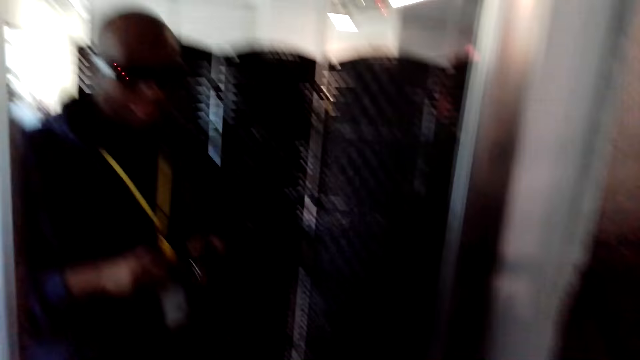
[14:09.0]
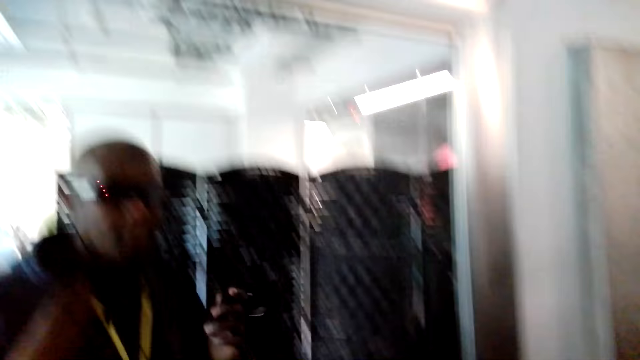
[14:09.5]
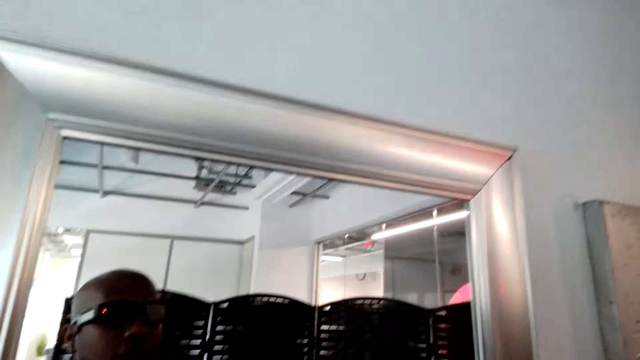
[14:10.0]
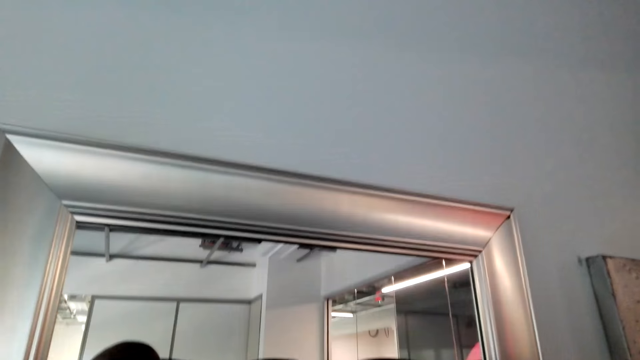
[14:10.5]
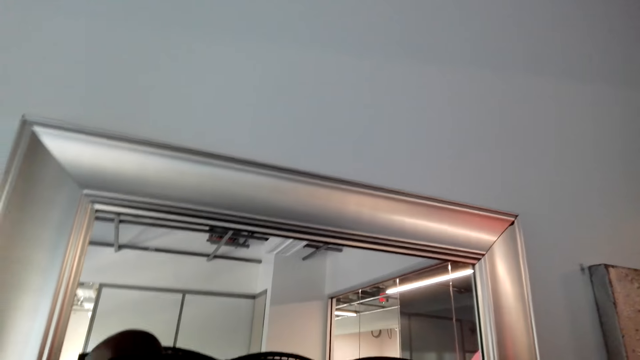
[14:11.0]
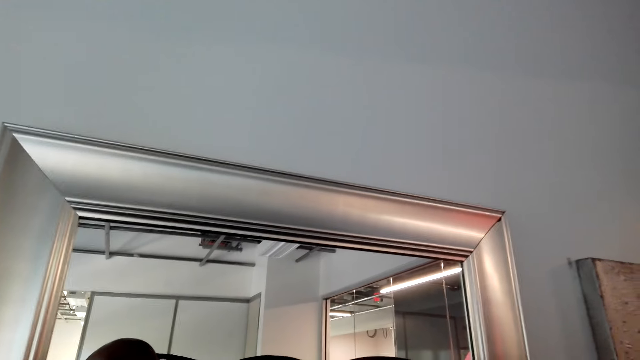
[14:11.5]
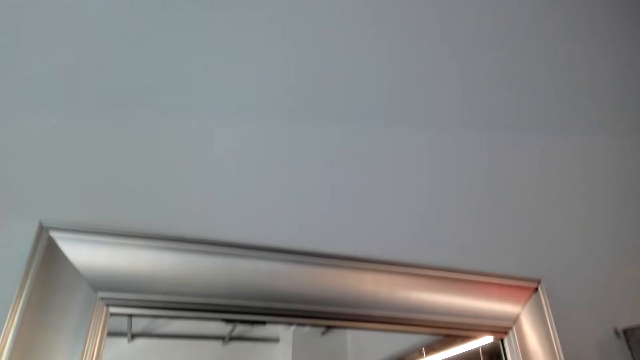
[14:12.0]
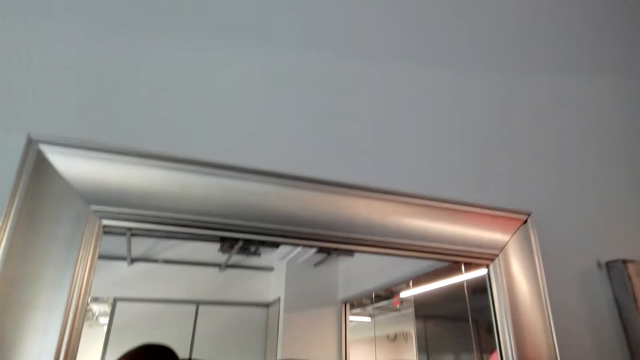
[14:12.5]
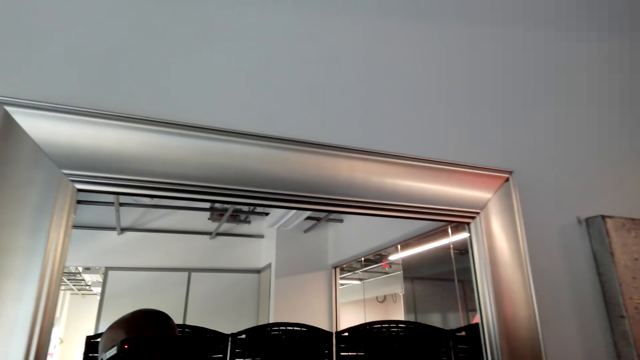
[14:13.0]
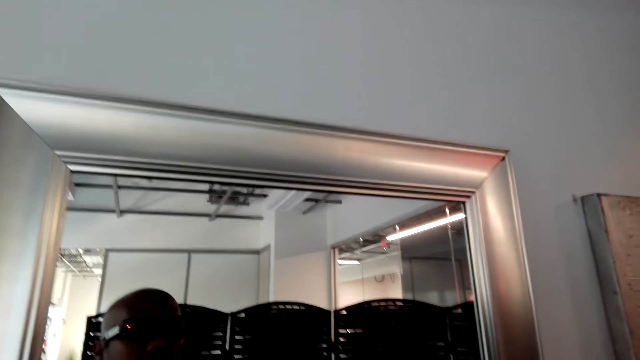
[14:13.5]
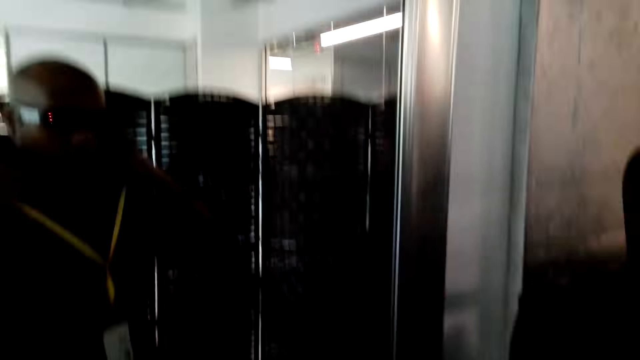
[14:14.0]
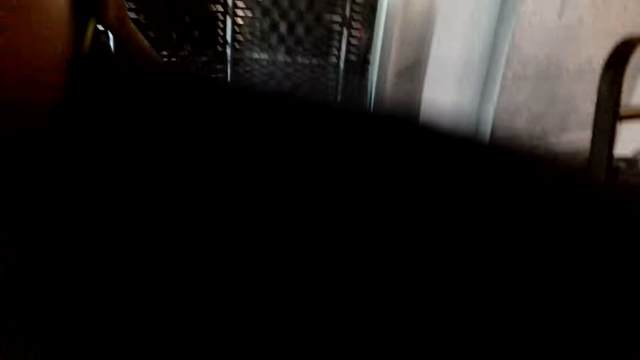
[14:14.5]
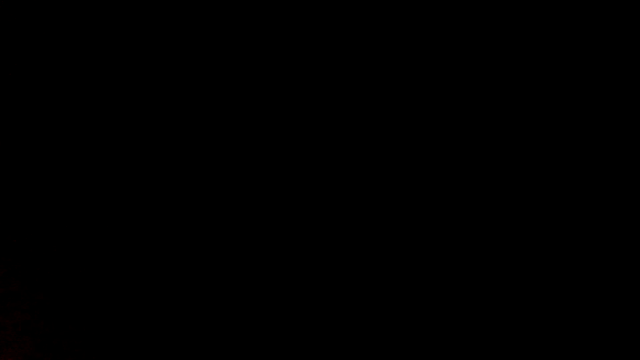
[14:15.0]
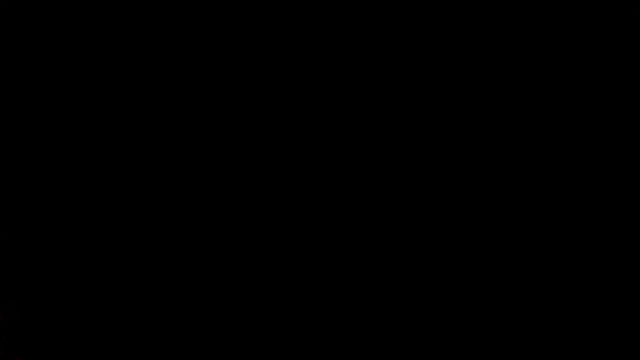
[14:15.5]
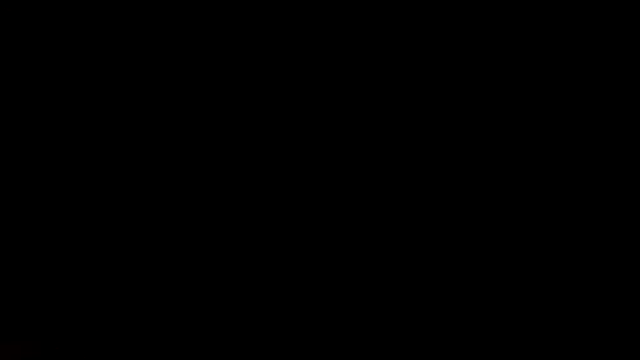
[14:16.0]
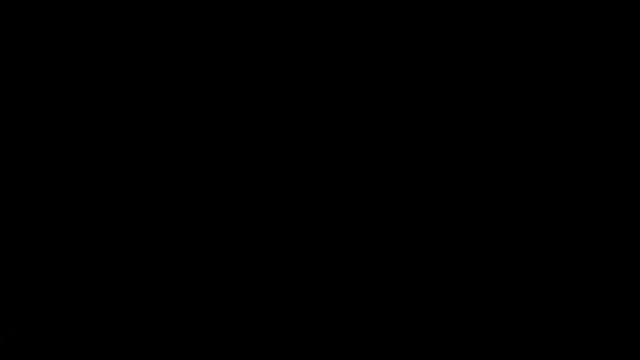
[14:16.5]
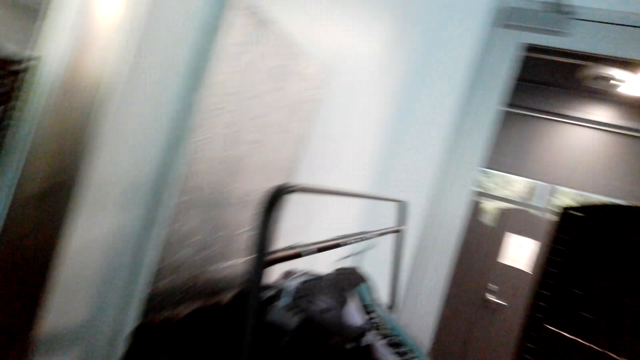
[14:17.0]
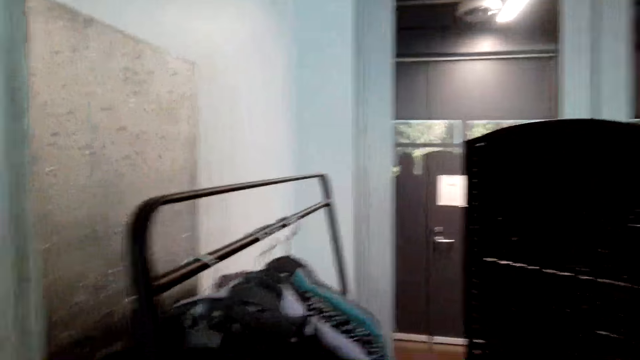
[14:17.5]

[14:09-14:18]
The camera wearer removes the sweater.

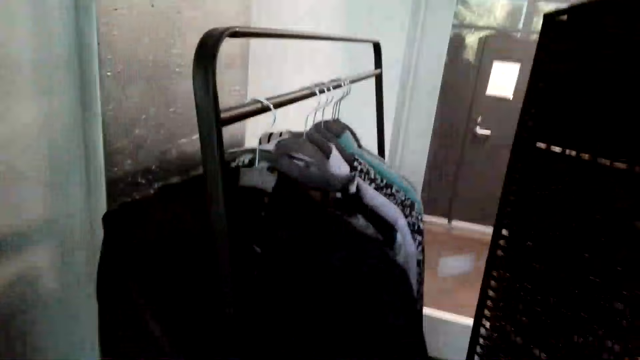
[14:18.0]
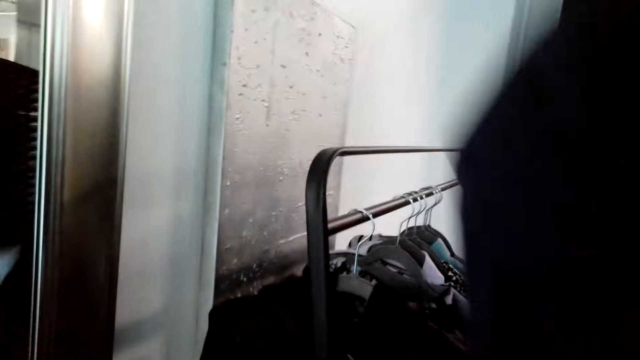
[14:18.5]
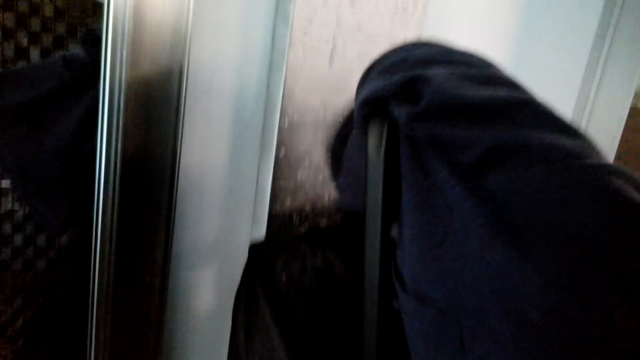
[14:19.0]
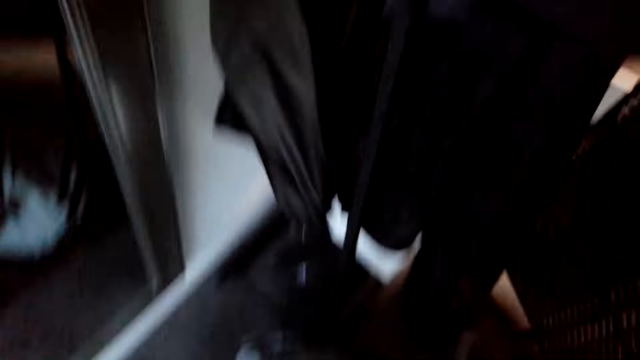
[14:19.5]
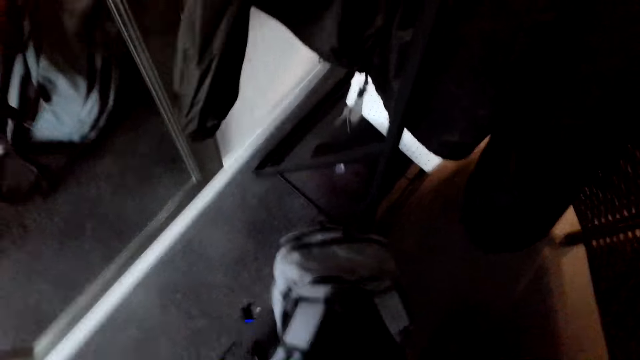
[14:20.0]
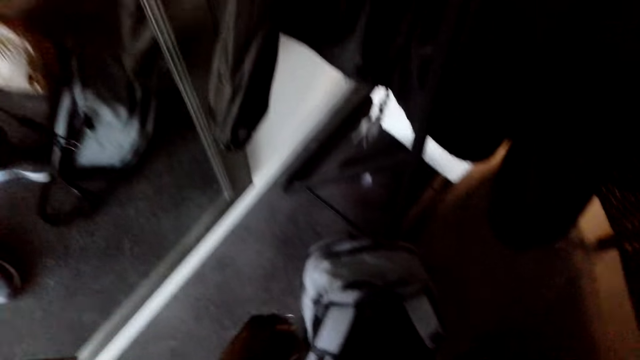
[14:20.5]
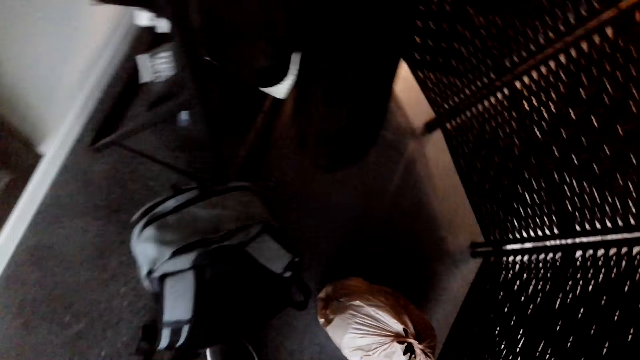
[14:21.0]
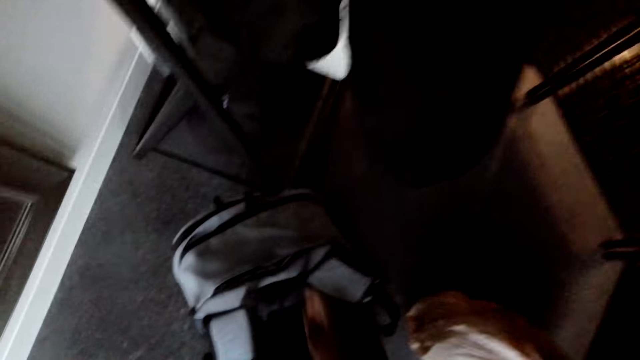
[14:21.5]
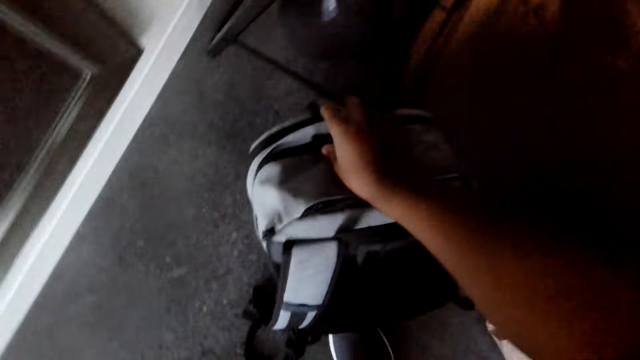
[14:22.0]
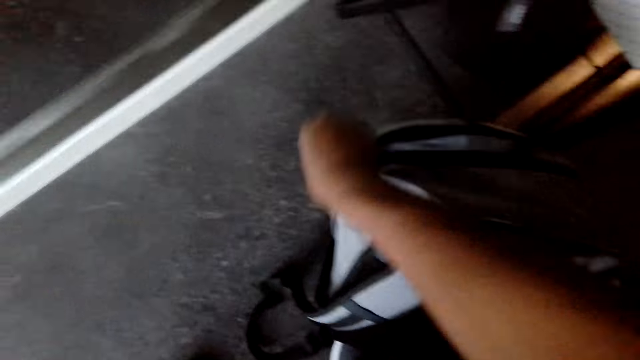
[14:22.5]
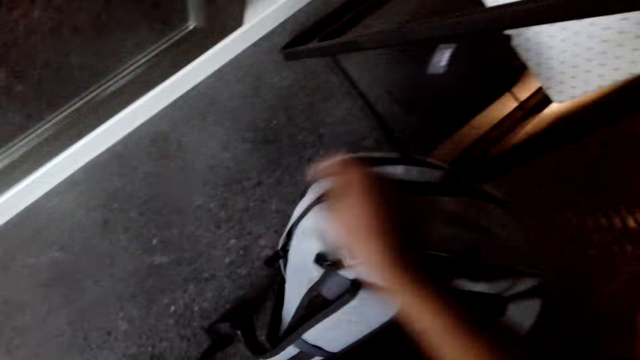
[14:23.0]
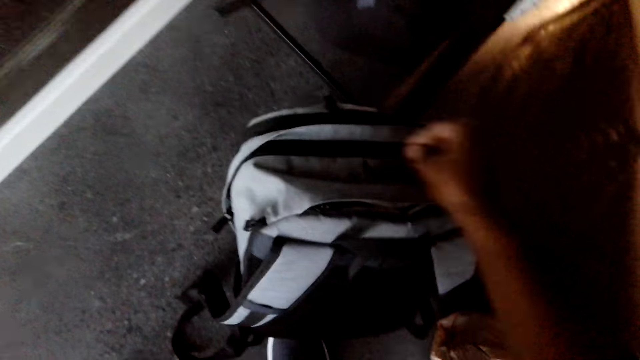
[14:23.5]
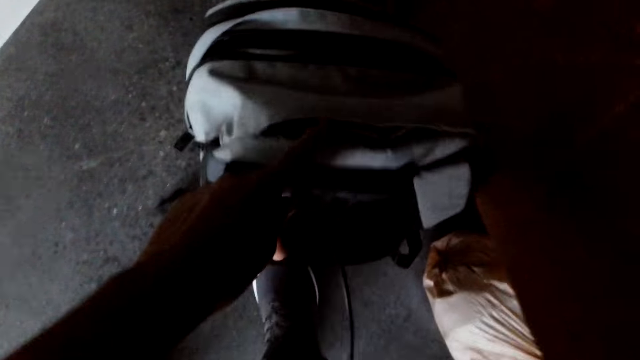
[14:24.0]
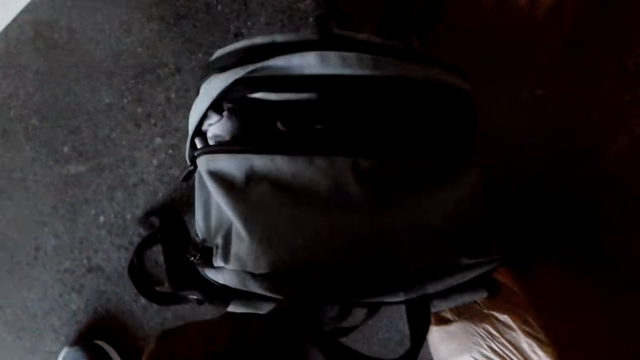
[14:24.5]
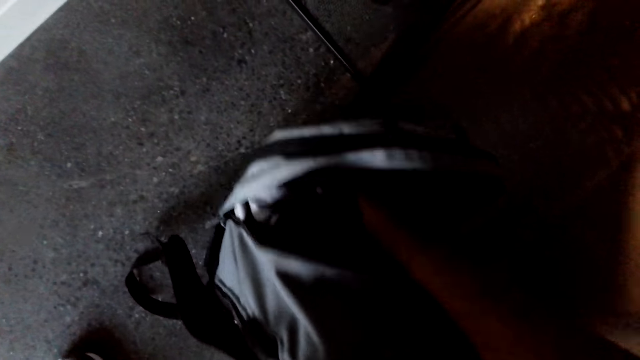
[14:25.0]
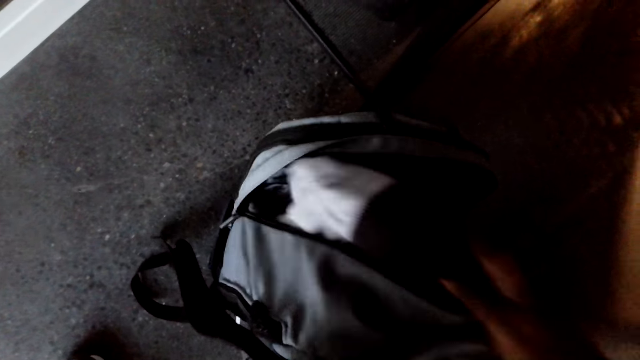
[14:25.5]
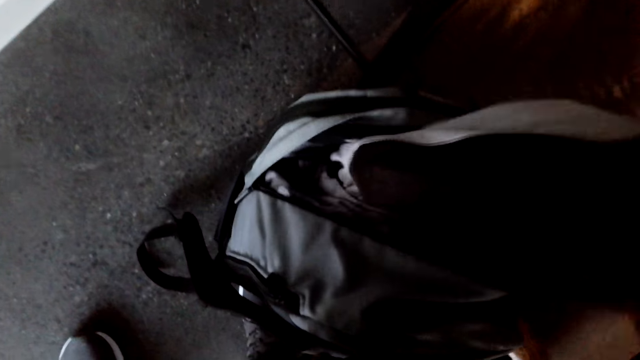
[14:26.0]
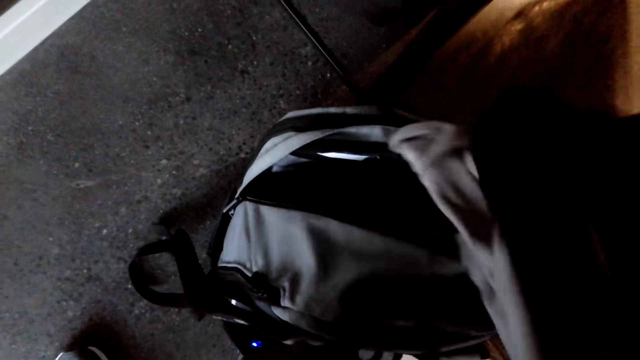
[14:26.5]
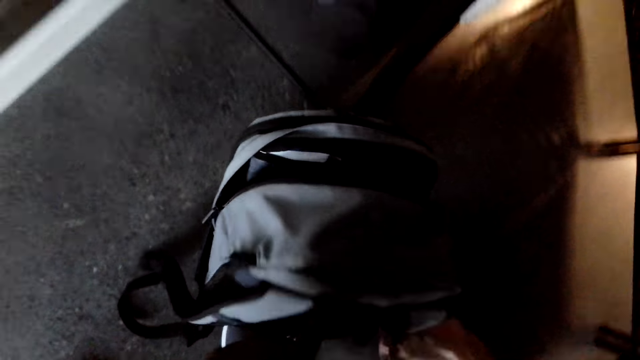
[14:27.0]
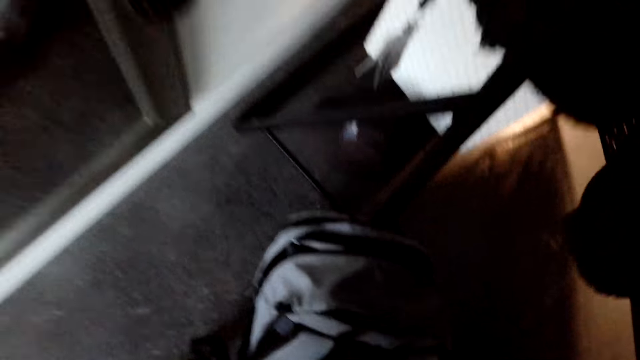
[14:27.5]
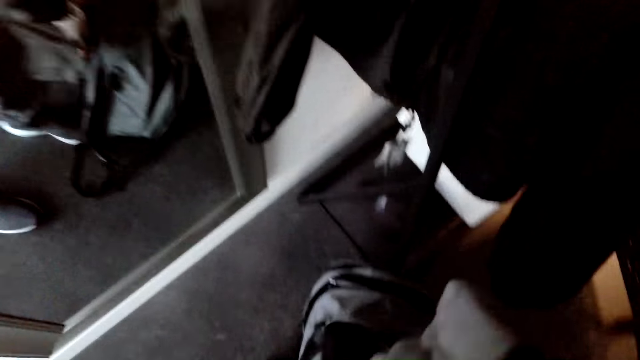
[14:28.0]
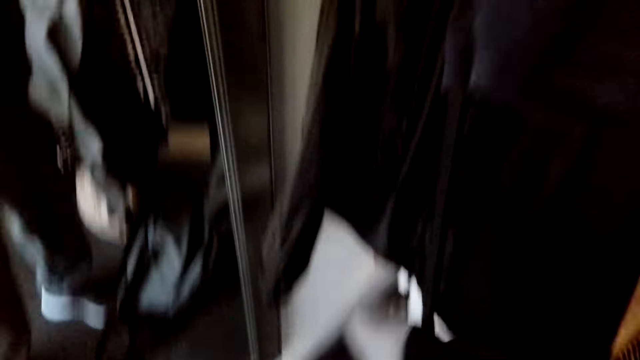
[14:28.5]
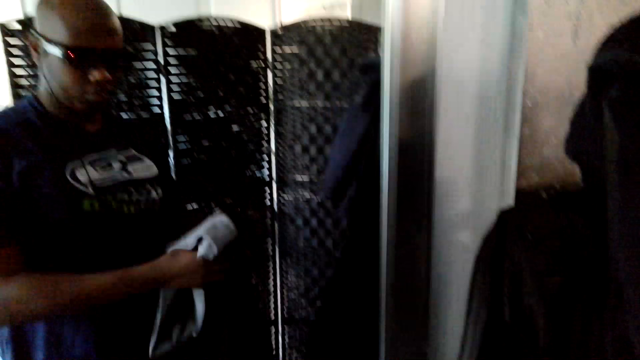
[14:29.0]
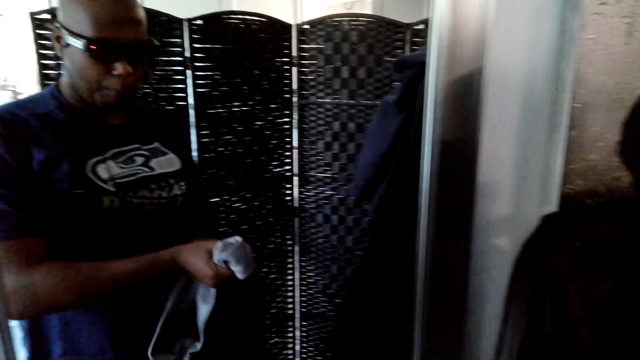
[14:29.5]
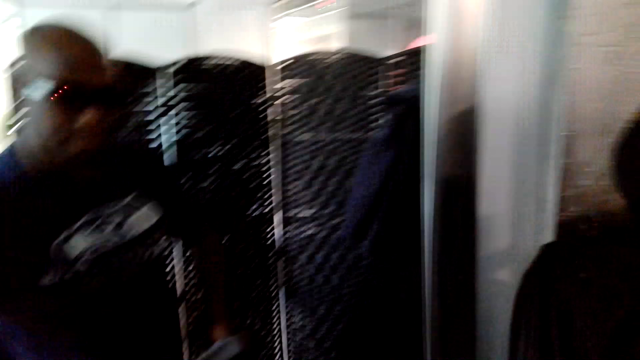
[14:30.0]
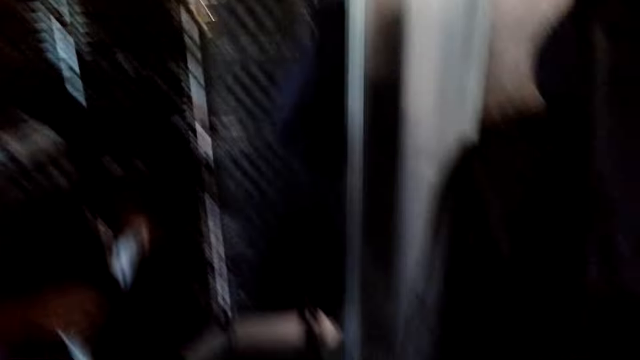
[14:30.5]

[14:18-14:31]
The camera wearer puts the sweater on the clothing rack, on a hanger. They open the bag pocket. They get a sweater from the bag.
